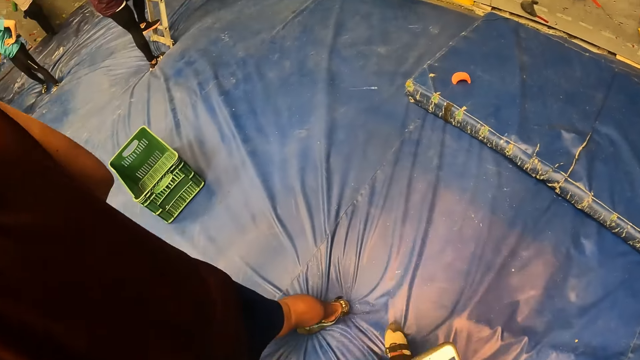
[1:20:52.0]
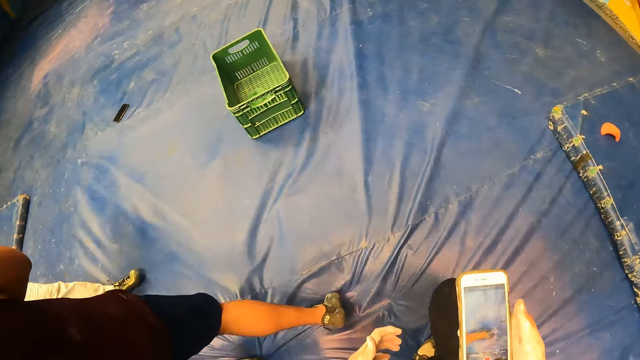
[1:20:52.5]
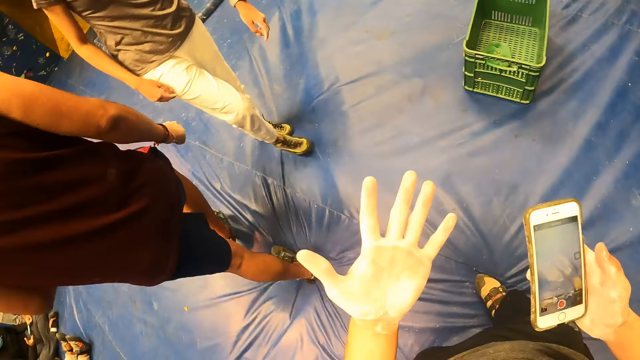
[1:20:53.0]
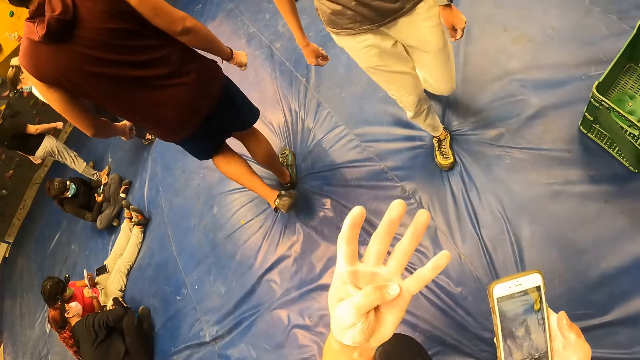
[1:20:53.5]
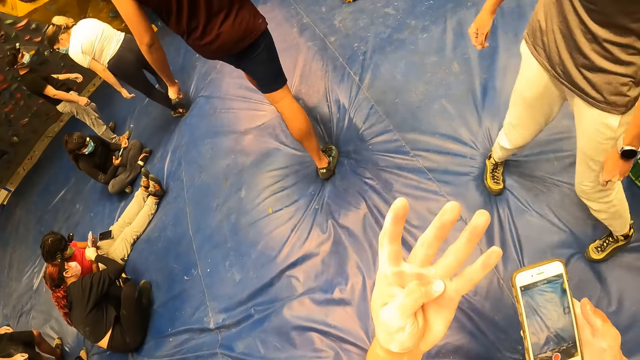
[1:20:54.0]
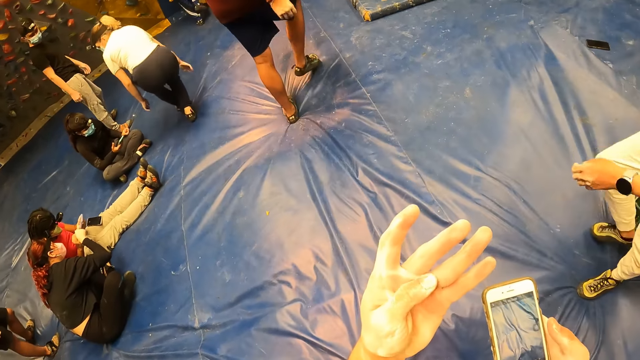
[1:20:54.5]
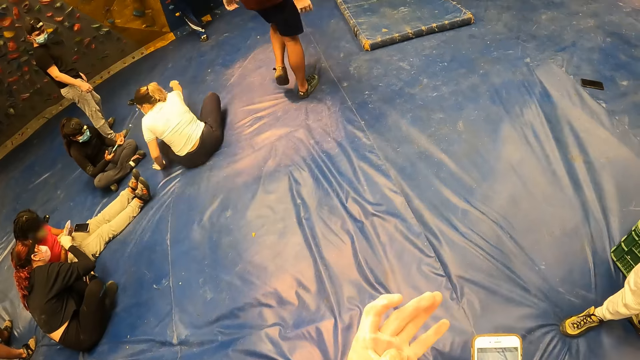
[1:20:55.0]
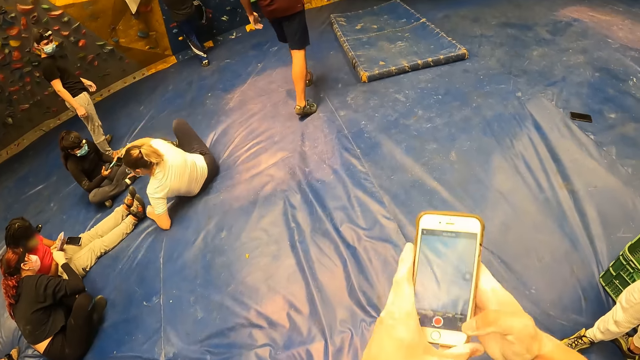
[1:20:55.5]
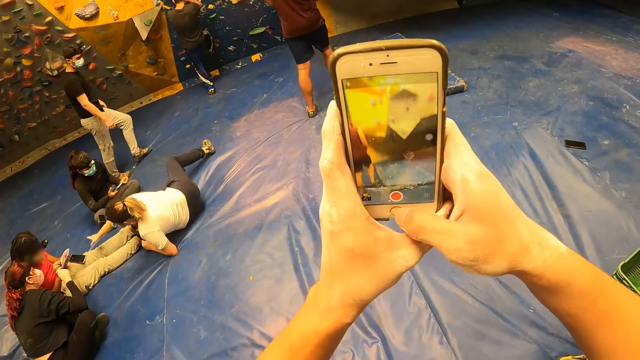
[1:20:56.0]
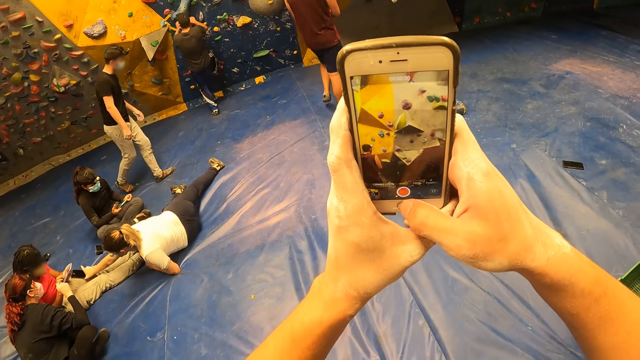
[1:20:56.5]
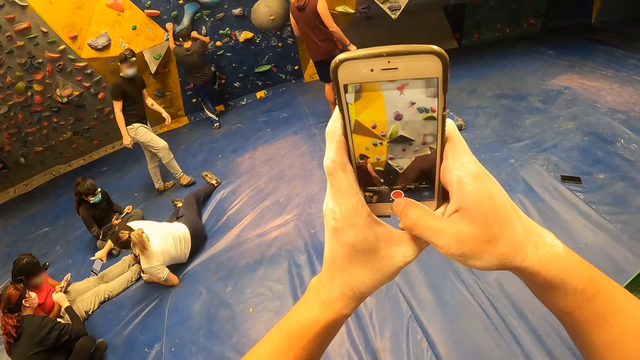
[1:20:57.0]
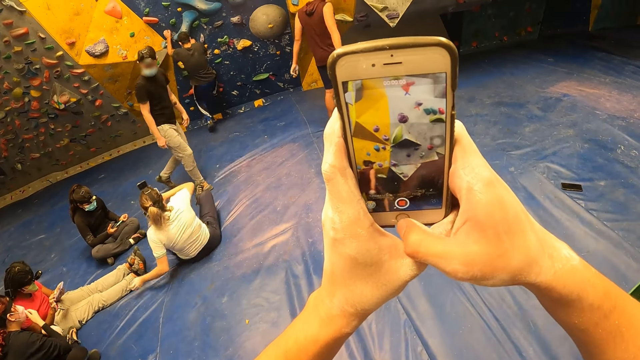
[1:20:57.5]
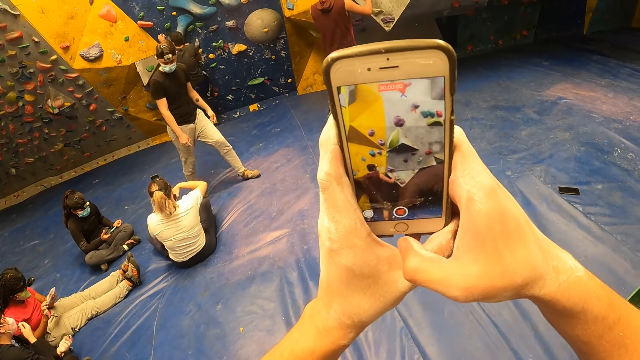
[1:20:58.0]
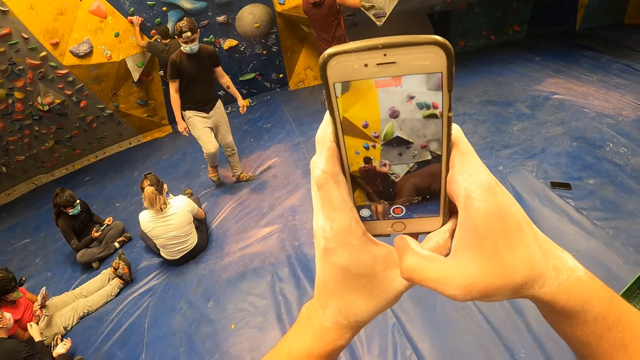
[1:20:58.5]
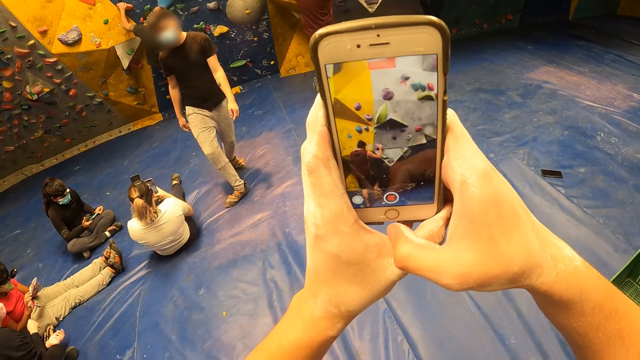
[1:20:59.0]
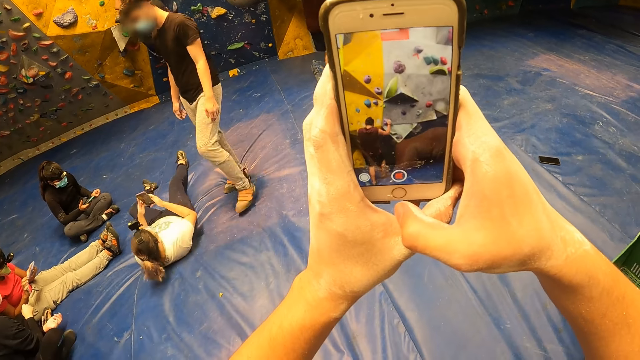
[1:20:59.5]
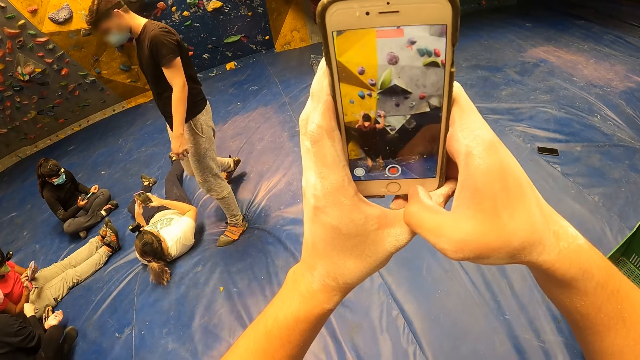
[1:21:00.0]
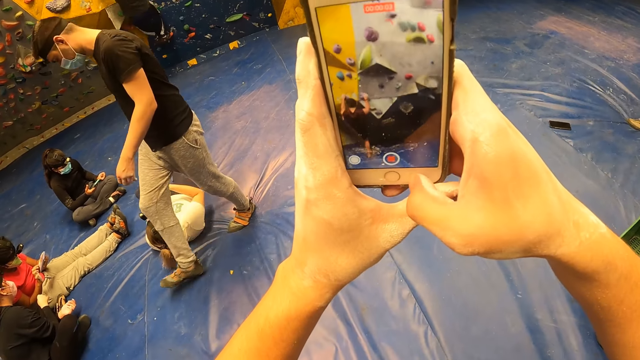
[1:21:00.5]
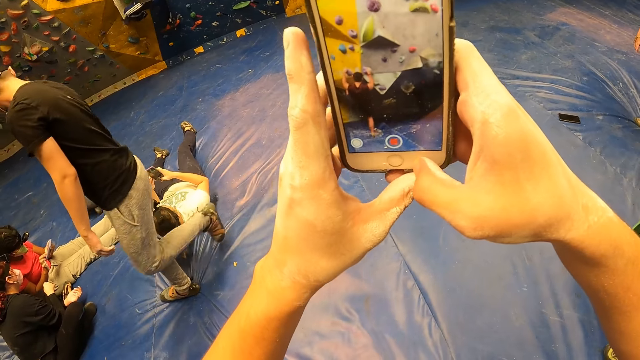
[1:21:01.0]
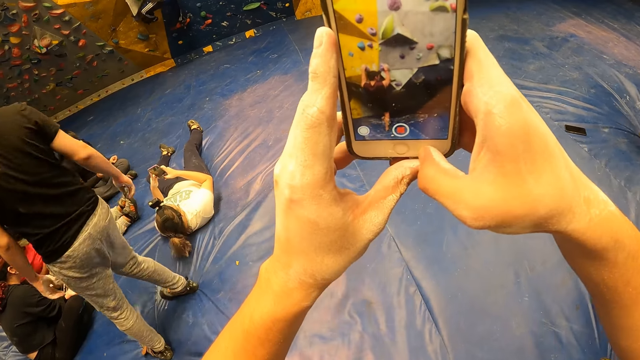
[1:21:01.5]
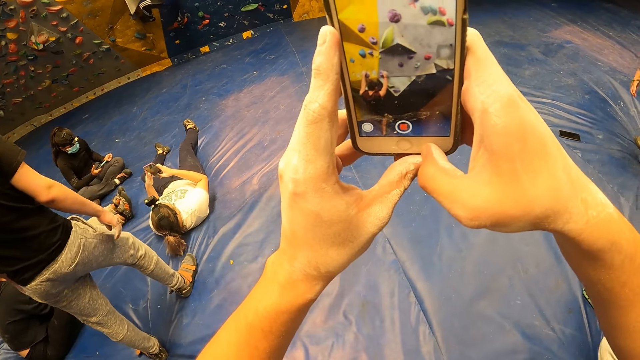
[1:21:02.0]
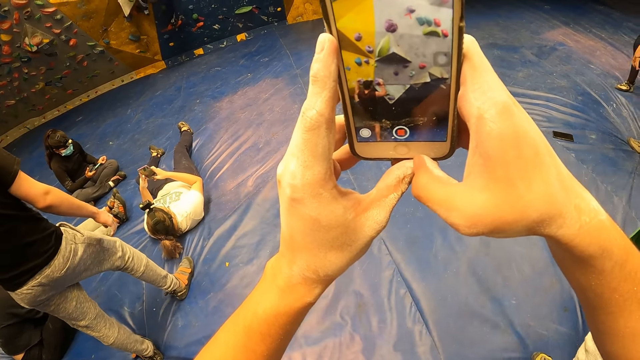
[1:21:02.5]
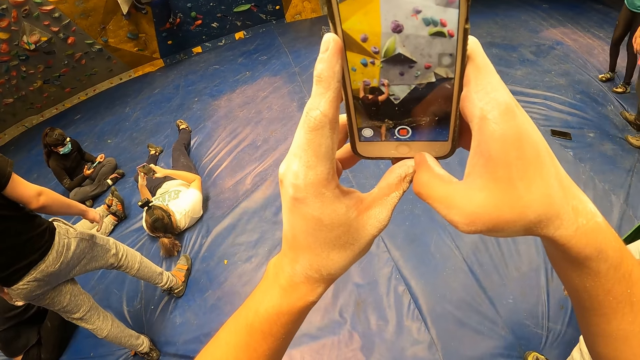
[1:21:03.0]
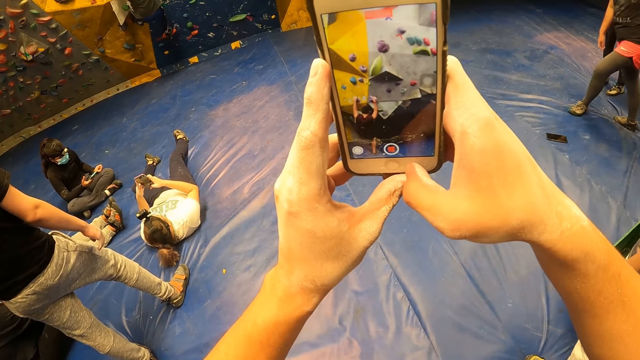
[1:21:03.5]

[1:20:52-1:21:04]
The camera wearer holds the phone with his right hand. He moves around and scratches his hand. He operates the phone with both hands. The man climbs the rock wall with both hands.

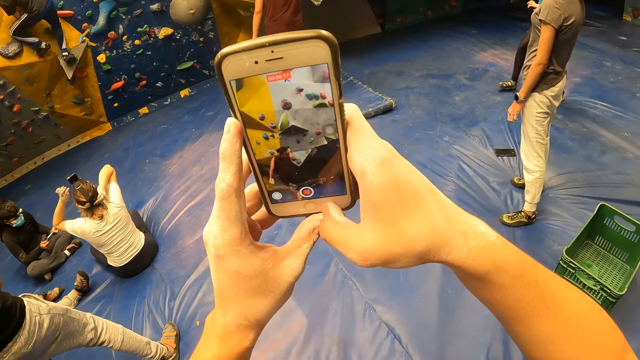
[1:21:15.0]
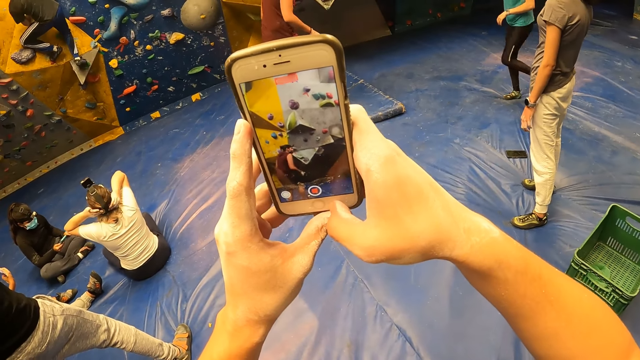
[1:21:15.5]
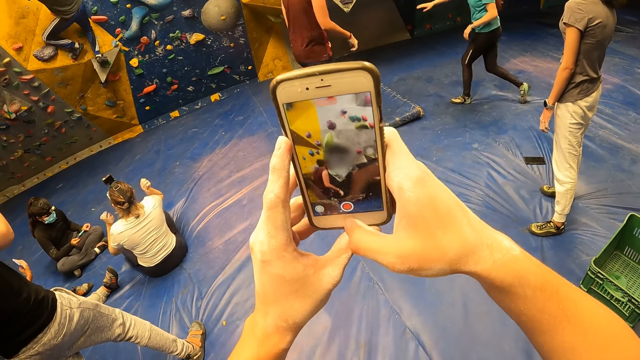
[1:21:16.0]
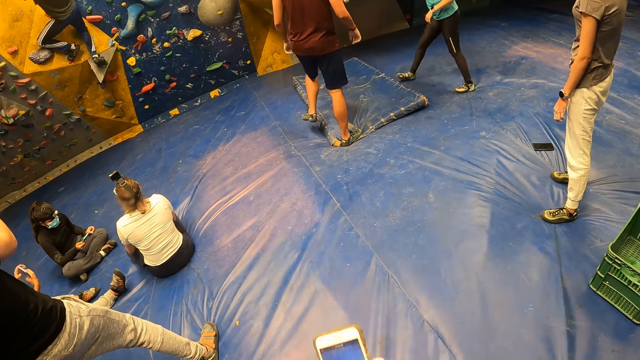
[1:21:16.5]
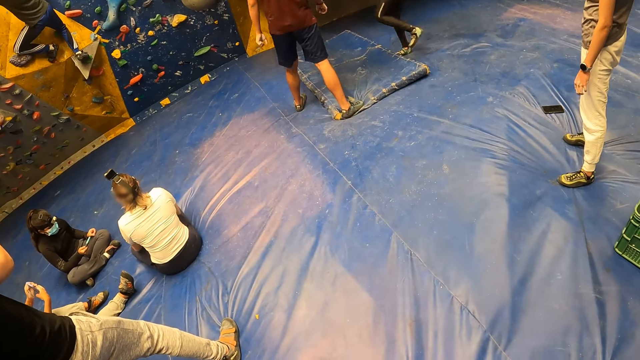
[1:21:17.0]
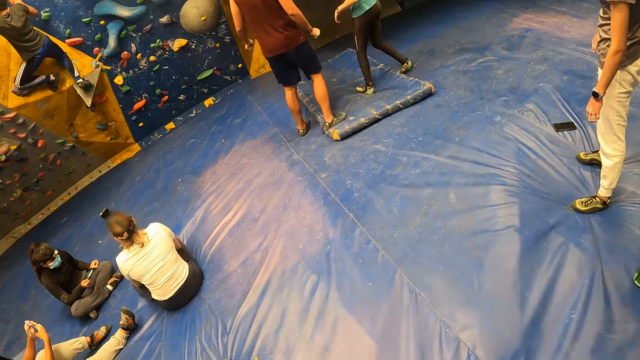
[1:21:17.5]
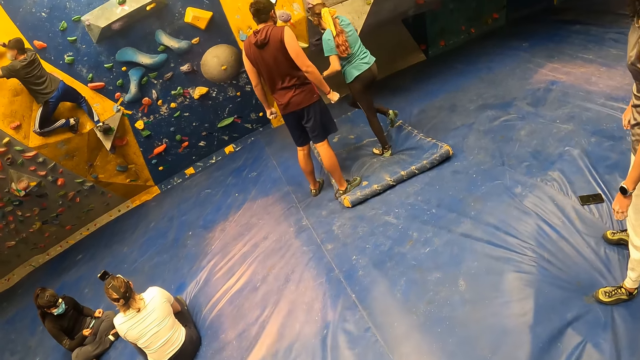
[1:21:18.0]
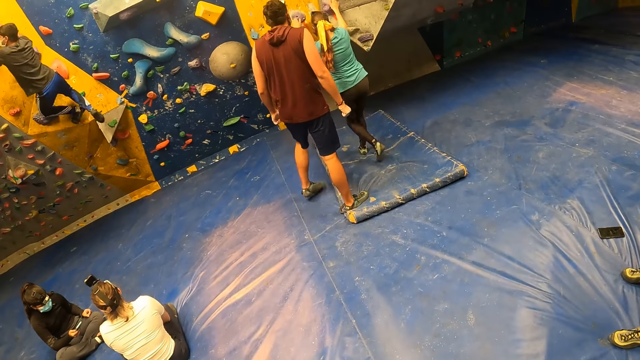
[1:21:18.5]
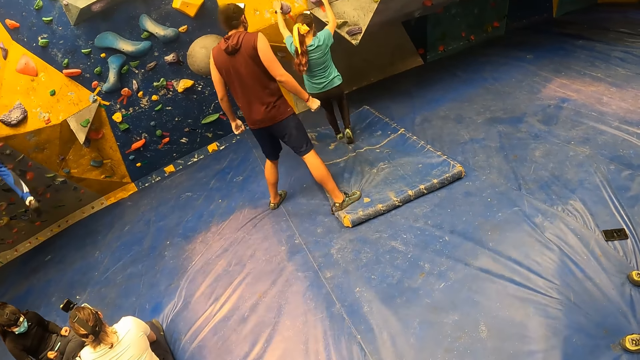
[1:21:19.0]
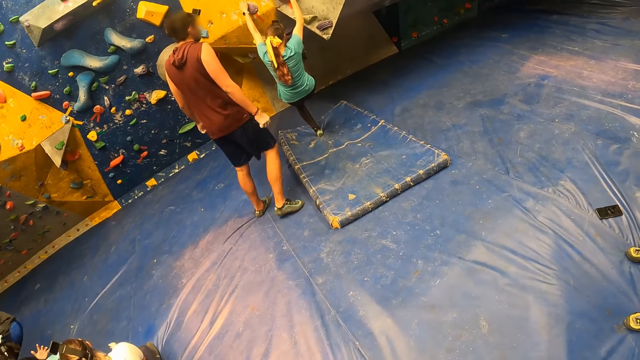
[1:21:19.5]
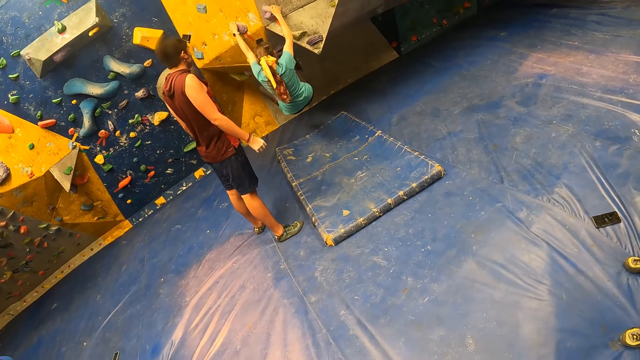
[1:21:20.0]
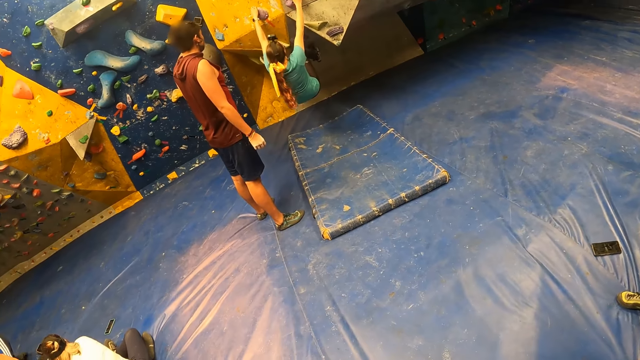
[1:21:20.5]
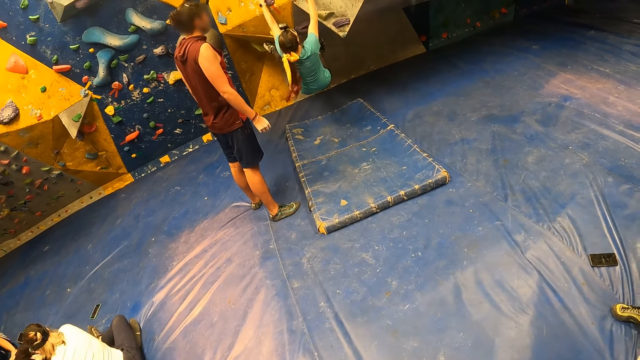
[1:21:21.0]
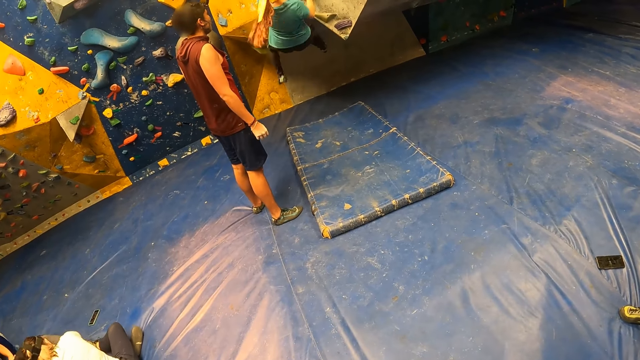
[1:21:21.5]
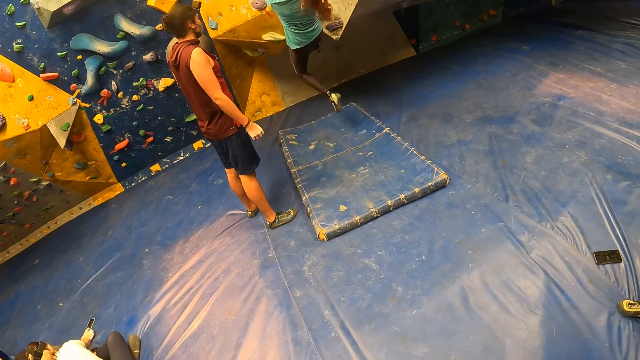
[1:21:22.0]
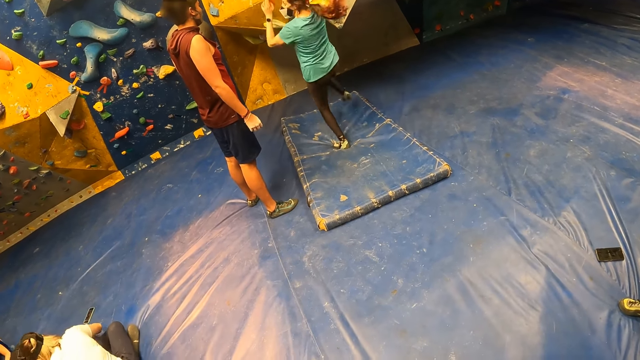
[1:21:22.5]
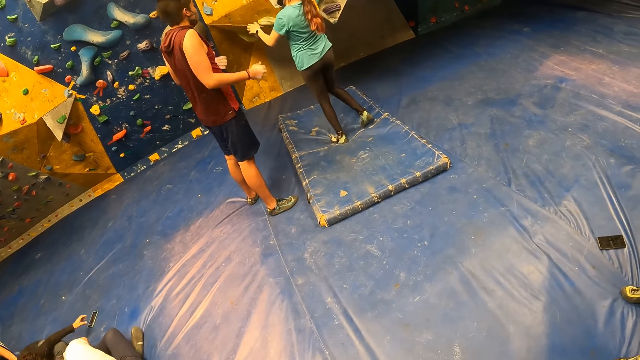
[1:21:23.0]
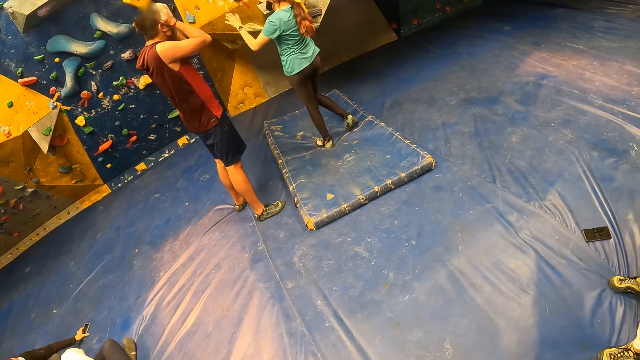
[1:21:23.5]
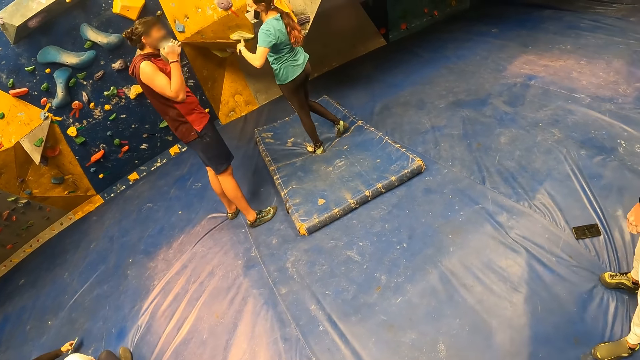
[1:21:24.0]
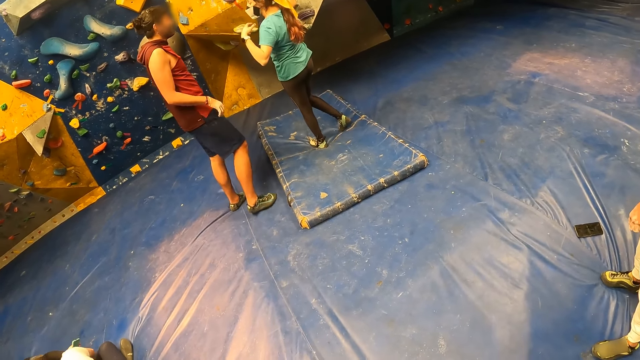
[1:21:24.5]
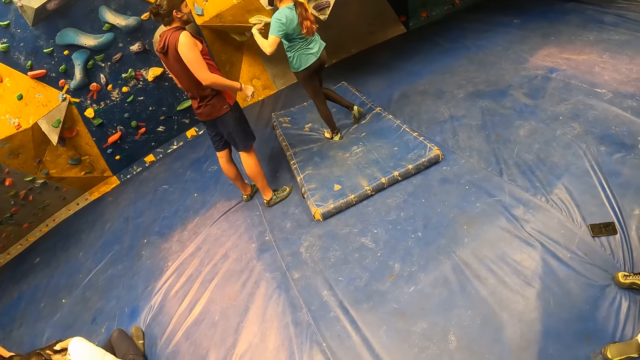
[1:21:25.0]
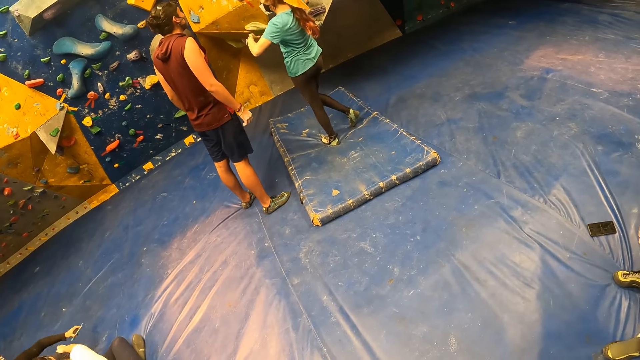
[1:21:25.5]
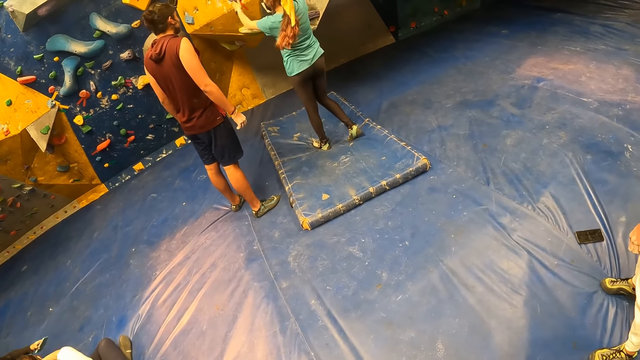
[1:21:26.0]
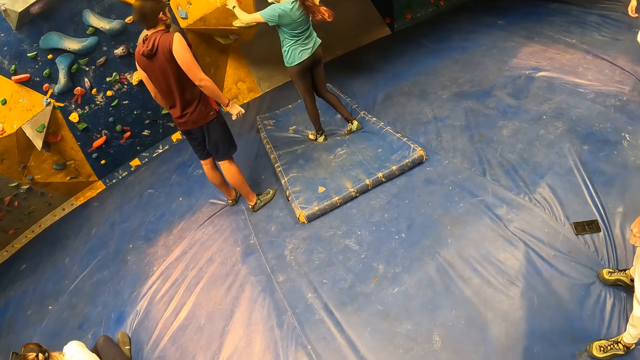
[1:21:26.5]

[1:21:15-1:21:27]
A woman interacts with a man. The camera wearer turns to the side and walks around. The woman climbs the bouldering wall with both hands. The woman jumps down from the bouldering wall. The man places both hands on his head.
